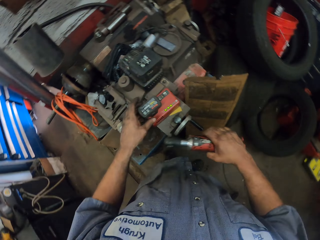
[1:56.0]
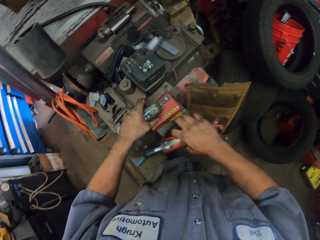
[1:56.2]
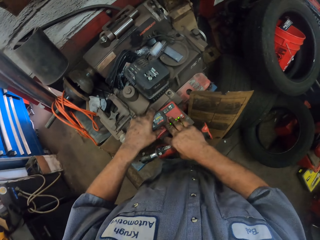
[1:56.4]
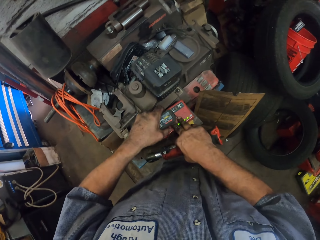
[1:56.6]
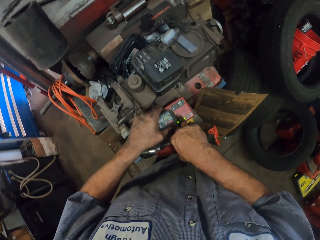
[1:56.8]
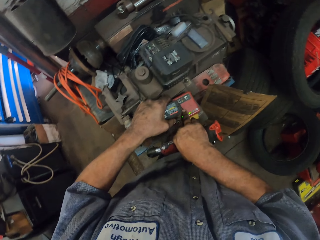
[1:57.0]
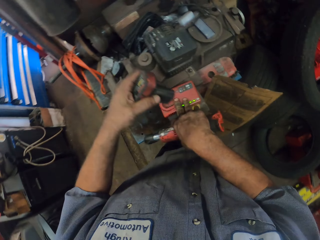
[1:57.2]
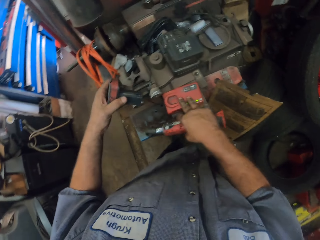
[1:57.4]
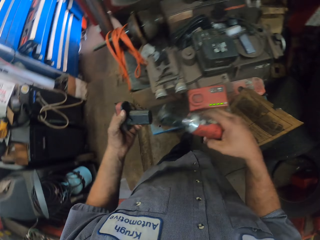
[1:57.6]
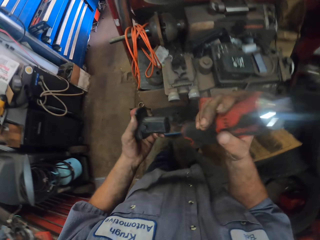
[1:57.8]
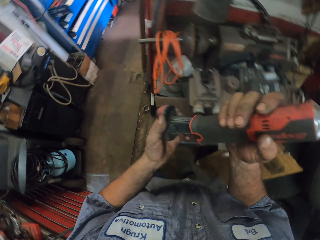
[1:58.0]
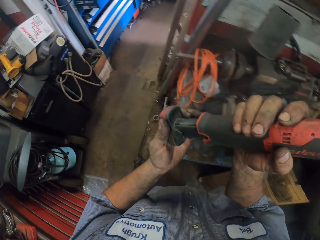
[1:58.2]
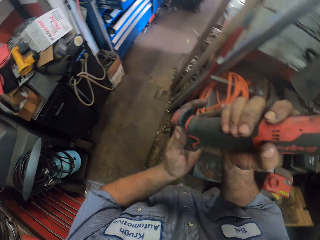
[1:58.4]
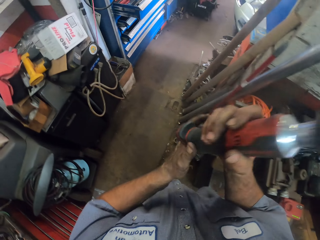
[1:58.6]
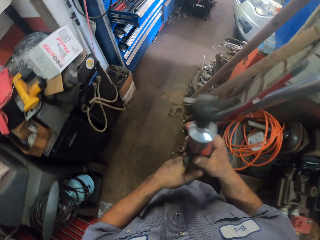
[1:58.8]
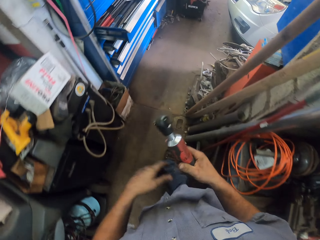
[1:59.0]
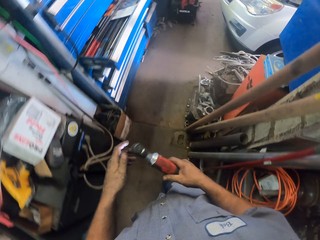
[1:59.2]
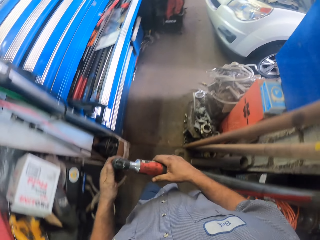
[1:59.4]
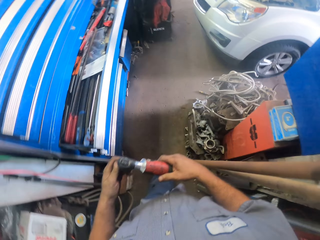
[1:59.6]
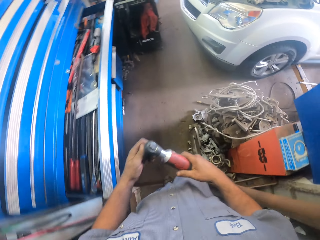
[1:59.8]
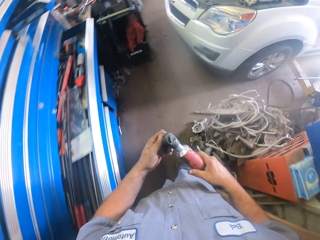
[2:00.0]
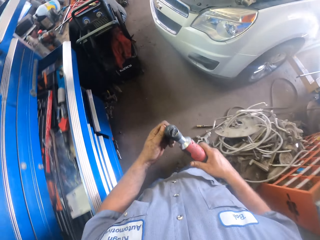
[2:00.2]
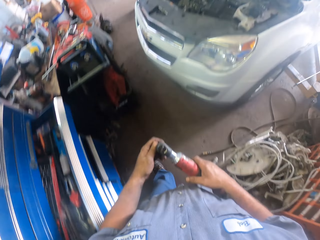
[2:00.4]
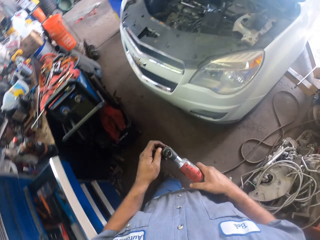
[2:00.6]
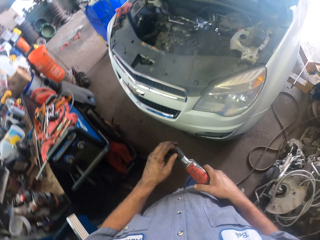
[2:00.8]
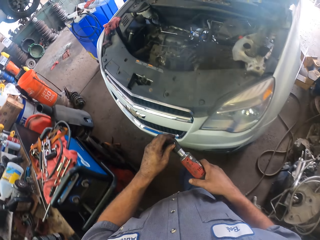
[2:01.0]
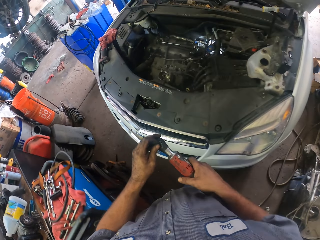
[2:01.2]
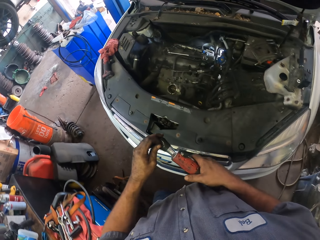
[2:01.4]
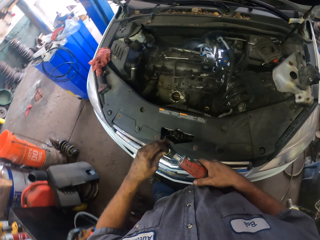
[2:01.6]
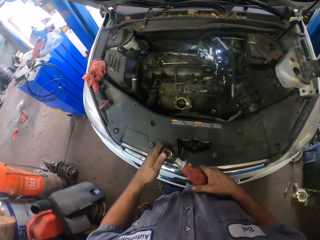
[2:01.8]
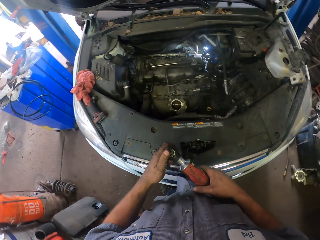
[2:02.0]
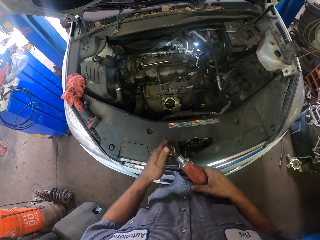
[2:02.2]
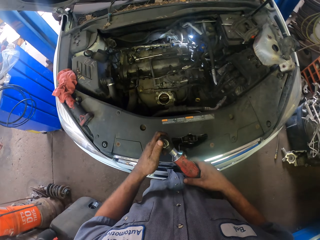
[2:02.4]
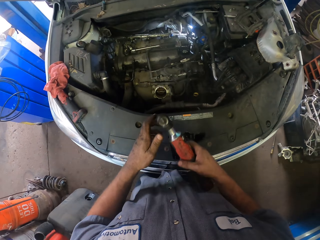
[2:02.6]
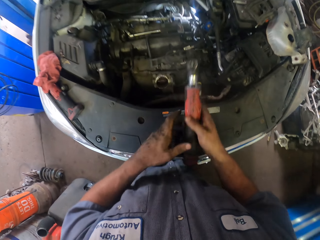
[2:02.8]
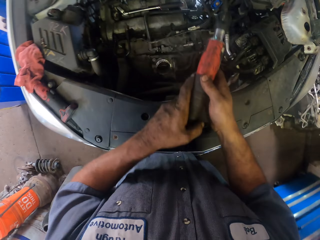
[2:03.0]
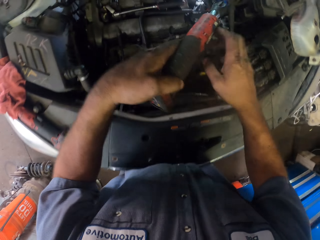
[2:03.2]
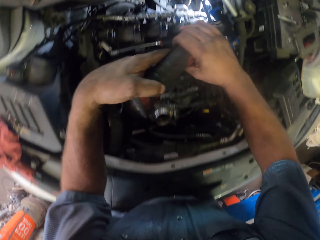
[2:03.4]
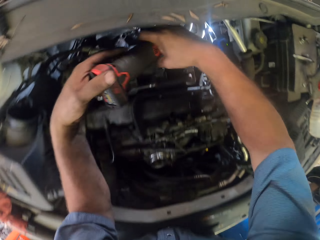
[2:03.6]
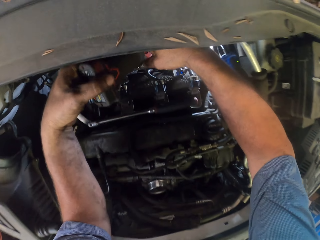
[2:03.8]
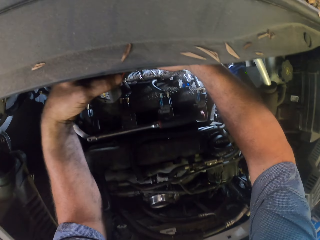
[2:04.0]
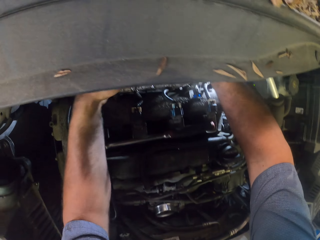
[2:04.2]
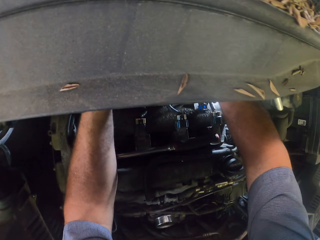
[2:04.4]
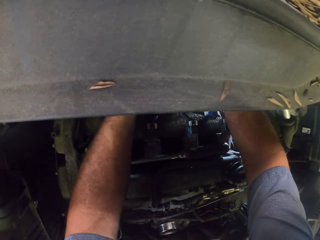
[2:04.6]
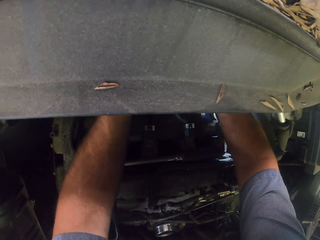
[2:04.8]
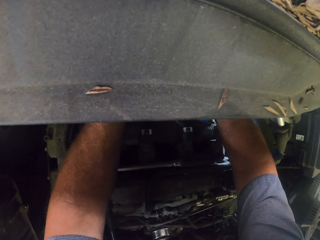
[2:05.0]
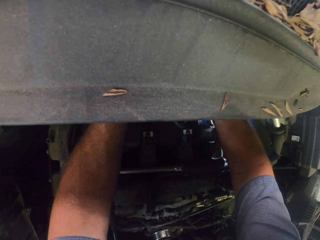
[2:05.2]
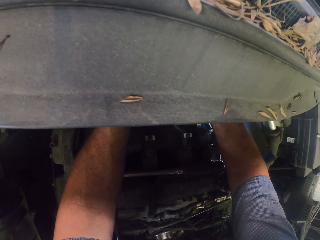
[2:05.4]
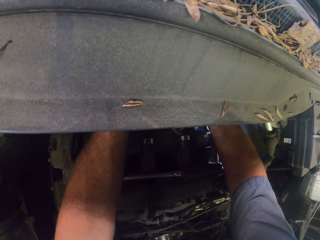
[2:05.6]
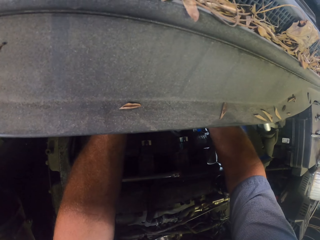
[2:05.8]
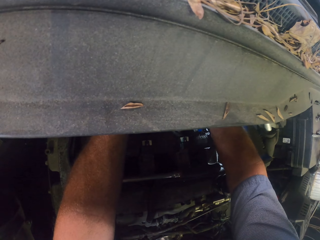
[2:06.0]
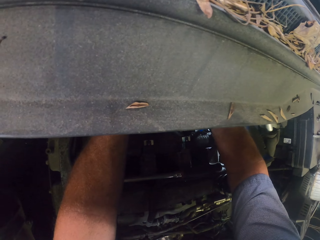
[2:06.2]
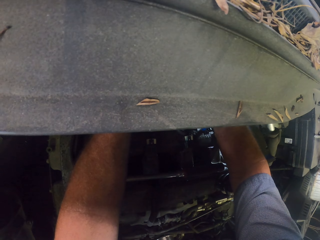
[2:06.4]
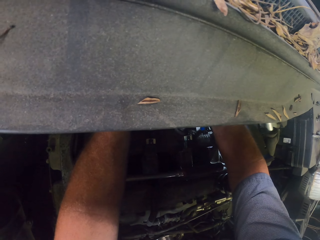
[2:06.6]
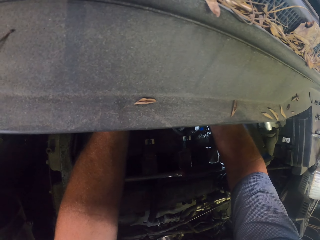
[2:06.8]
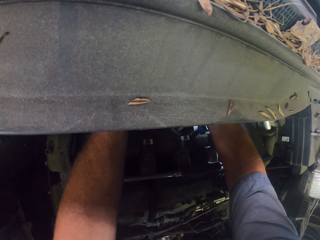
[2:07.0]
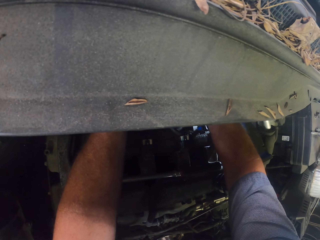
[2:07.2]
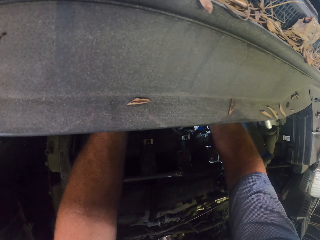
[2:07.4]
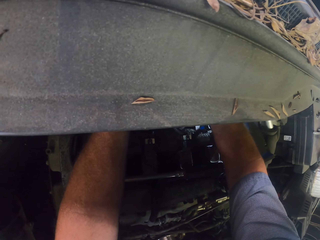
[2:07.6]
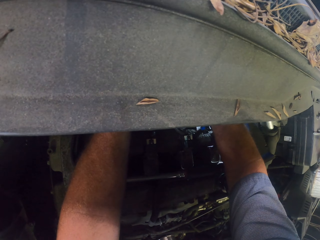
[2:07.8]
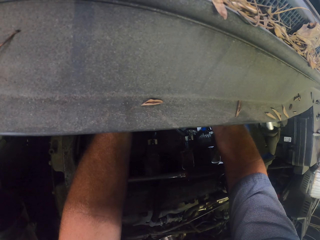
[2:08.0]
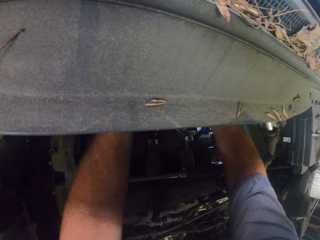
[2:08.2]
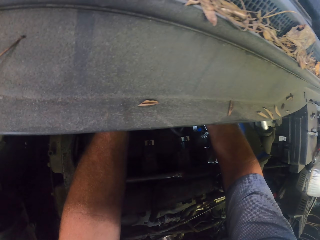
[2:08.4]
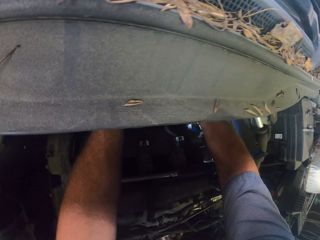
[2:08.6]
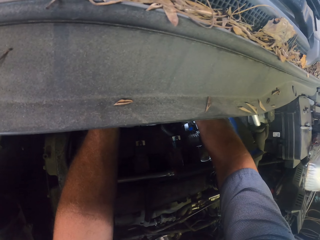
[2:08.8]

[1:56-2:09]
The camera wearer removes something from something. They put the bottom board. They fix something on a torque ratchet wrench. They walk across the garage. They fix the car engine with the torque ratchet wrench.

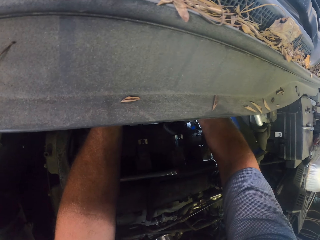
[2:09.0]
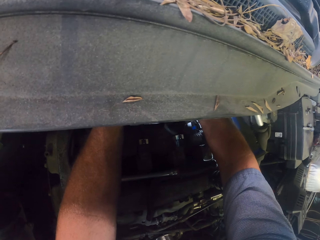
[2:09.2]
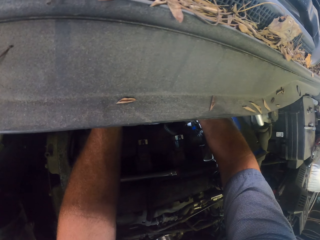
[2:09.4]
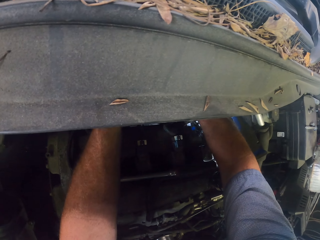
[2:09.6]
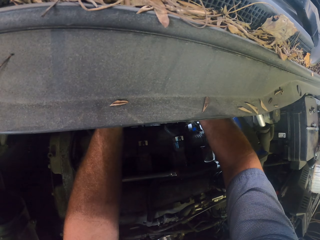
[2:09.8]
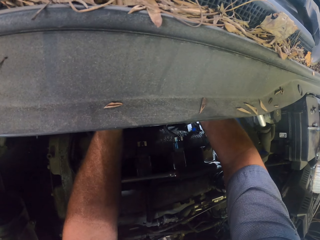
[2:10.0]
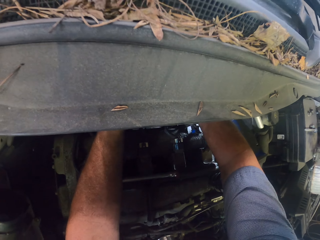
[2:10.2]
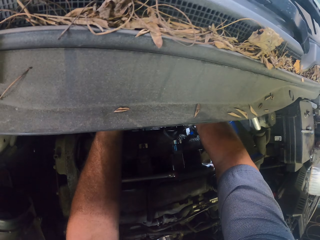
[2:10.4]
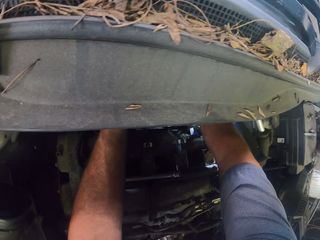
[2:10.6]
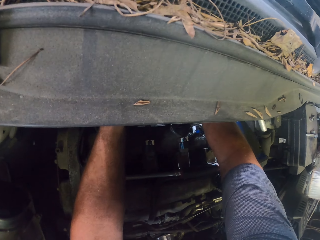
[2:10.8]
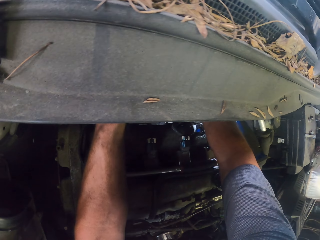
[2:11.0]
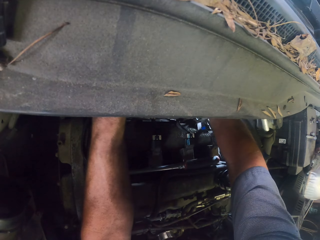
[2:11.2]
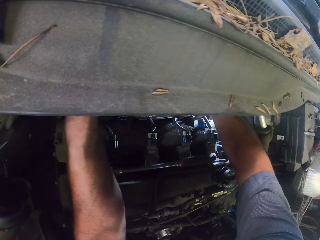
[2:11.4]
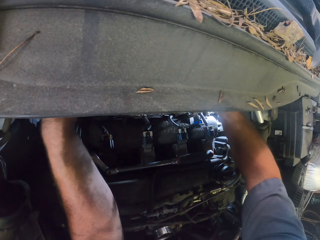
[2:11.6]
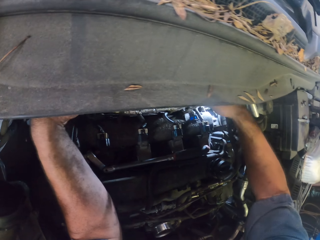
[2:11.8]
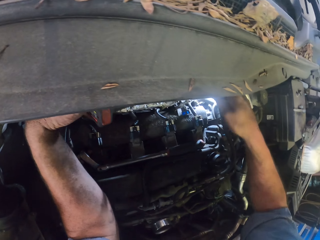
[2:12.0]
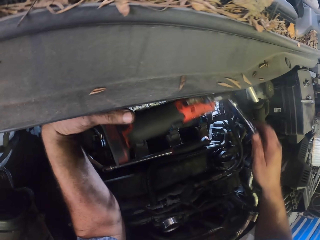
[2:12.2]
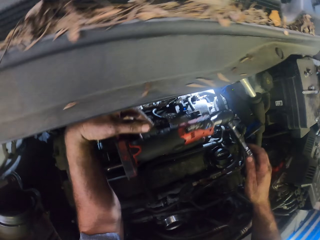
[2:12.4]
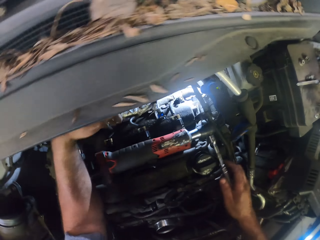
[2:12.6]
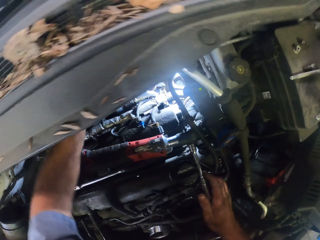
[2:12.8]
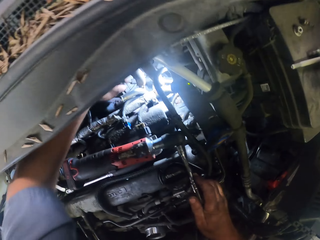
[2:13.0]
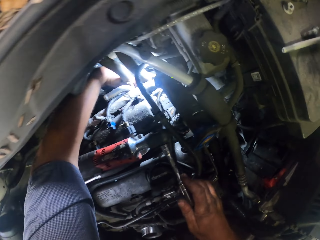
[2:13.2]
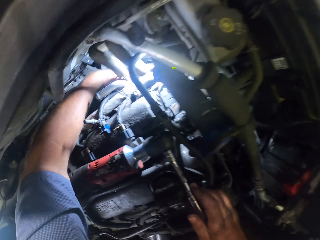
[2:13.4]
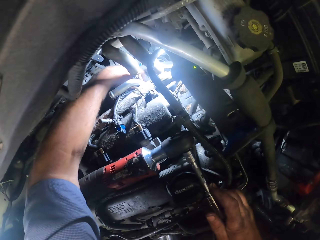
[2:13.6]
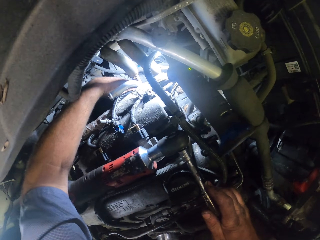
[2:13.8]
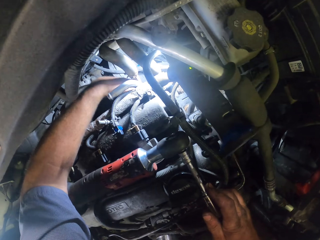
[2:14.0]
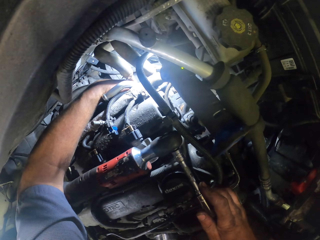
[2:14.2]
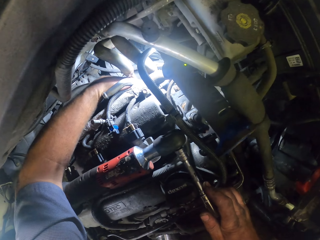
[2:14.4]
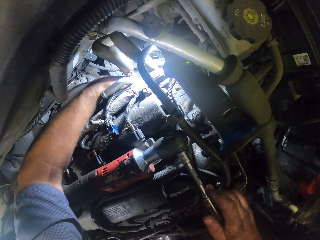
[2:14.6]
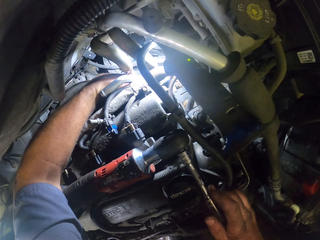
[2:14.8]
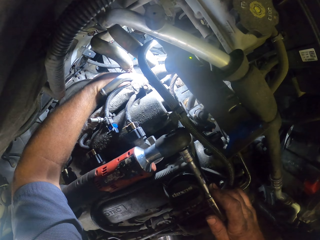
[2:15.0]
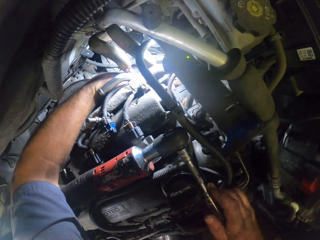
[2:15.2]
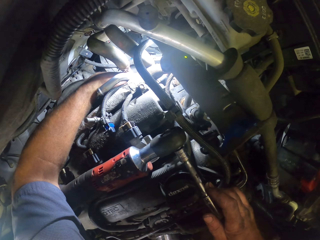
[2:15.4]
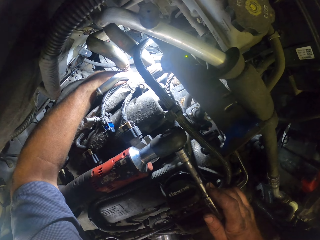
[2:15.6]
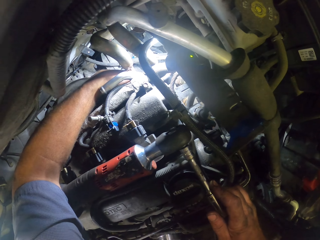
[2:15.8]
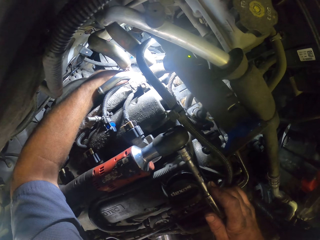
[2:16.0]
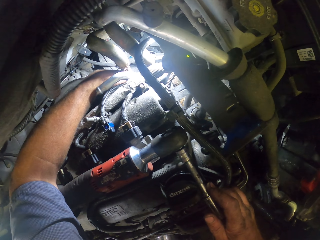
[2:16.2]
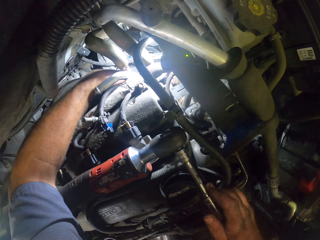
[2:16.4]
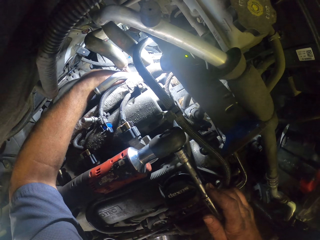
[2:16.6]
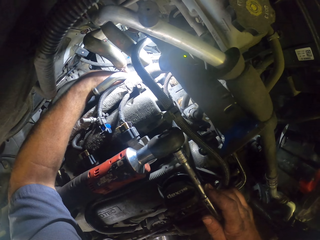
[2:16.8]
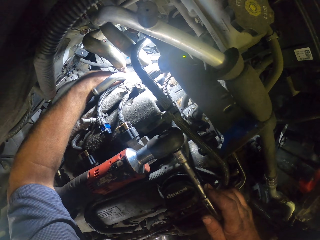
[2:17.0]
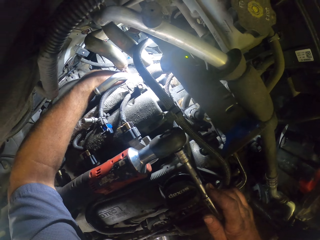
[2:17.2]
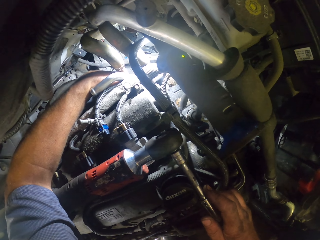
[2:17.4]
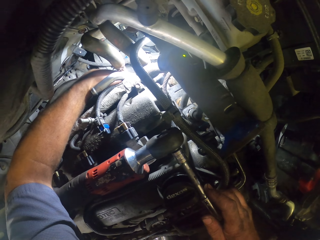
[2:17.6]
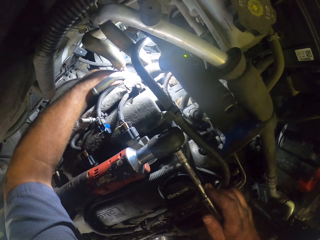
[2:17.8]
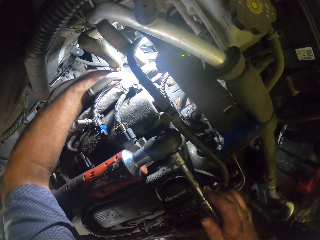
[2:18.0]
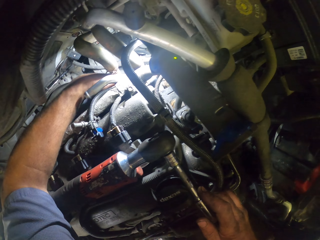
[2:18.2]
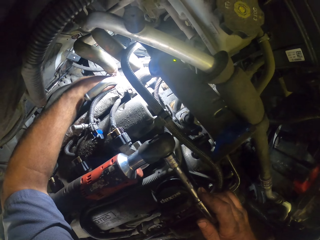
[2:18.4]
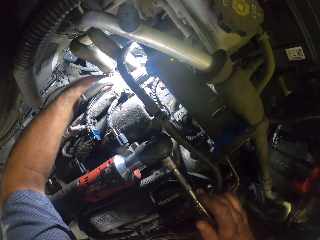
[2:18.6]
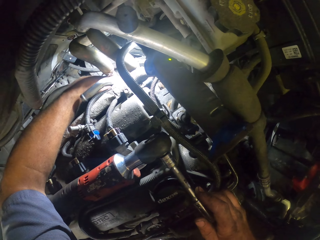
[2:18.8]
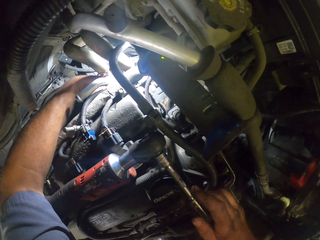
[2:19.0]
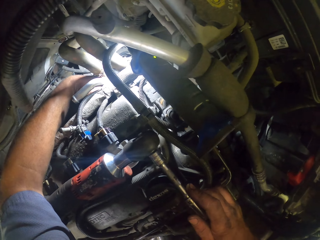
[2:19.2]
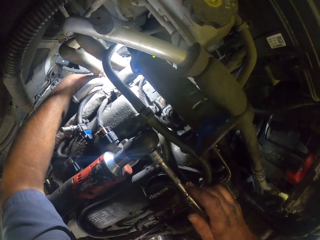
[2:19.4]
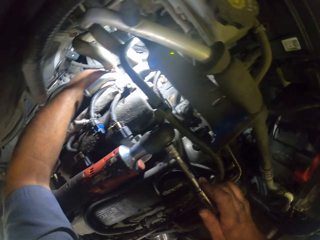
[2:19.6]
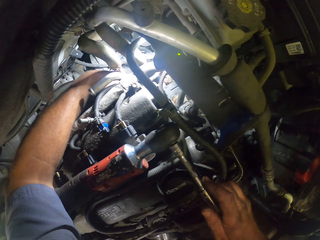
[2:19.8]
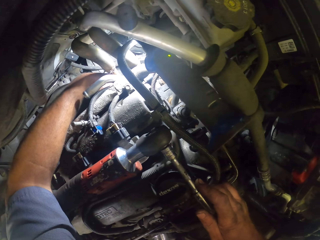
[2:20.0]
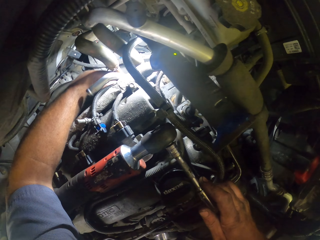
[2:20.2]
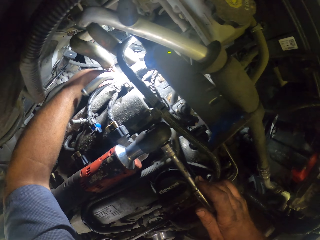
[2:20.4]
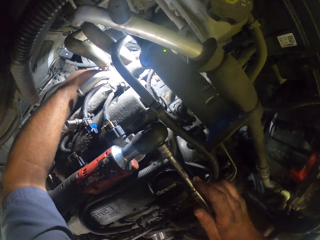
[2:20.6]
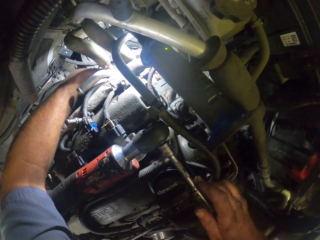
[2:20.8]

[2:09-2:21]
The camera wearer touches something.
